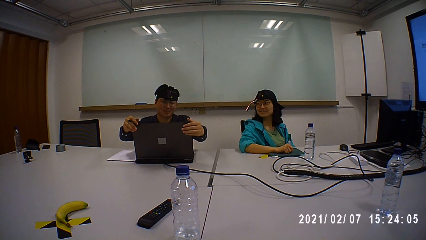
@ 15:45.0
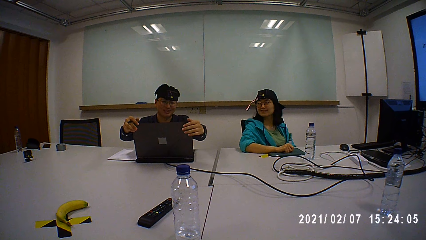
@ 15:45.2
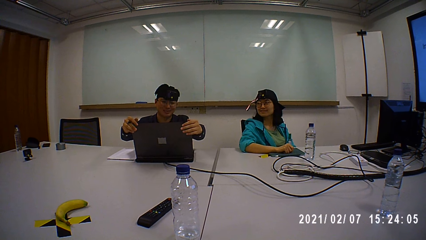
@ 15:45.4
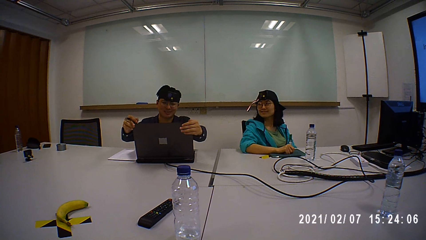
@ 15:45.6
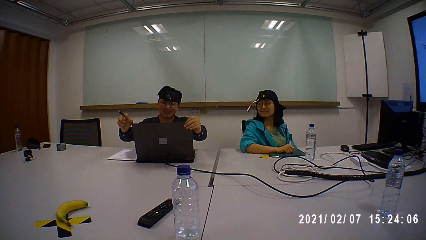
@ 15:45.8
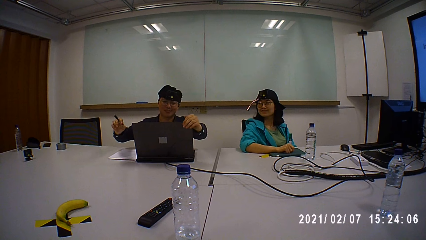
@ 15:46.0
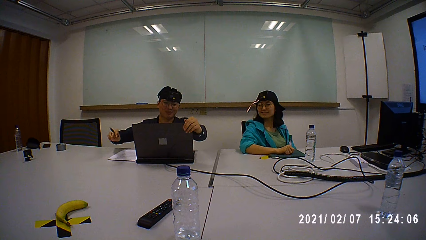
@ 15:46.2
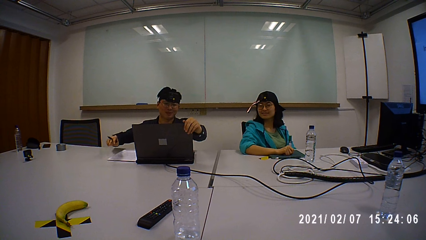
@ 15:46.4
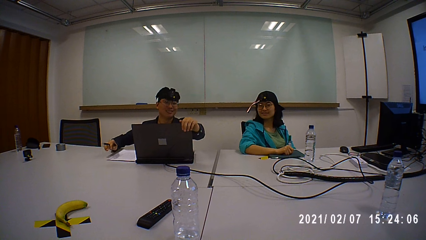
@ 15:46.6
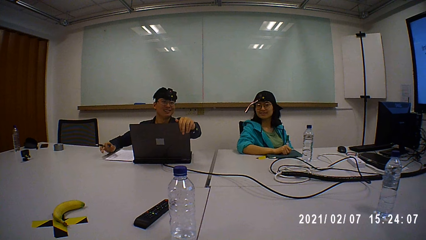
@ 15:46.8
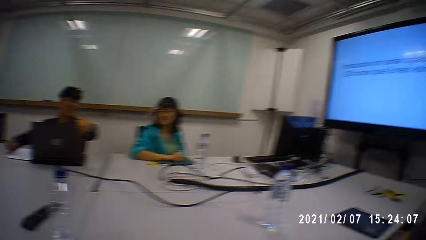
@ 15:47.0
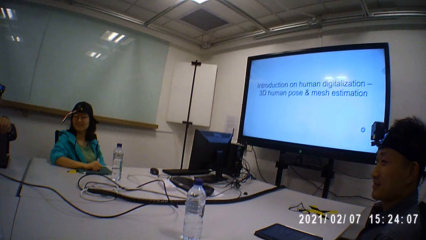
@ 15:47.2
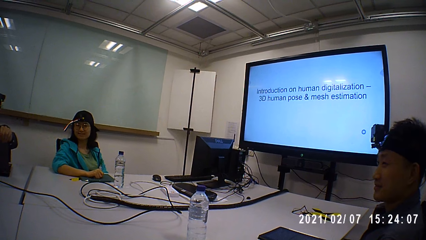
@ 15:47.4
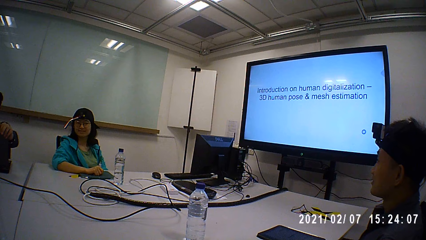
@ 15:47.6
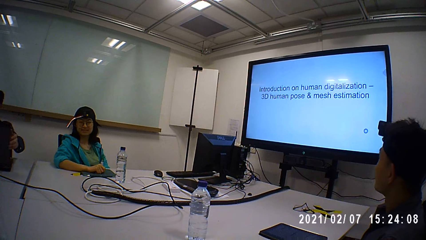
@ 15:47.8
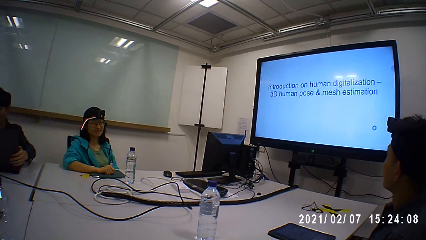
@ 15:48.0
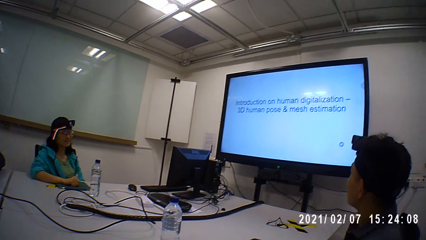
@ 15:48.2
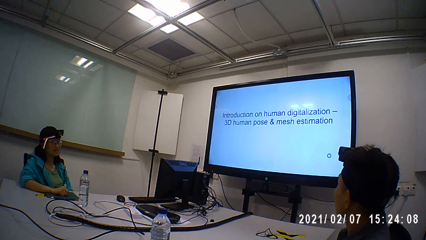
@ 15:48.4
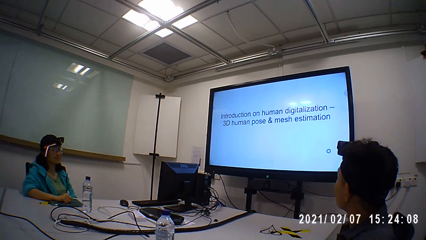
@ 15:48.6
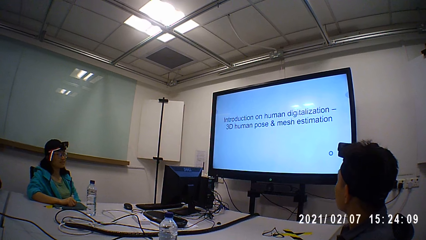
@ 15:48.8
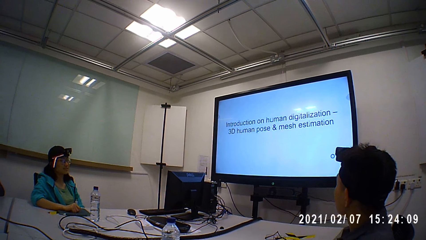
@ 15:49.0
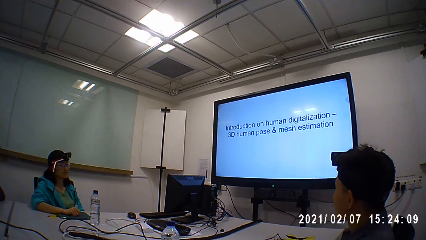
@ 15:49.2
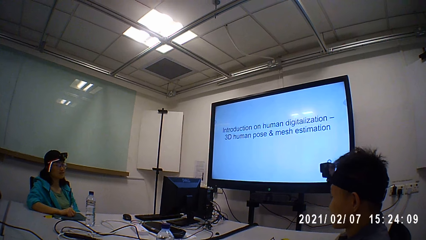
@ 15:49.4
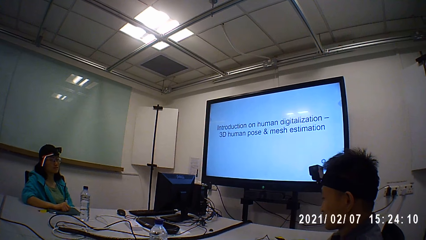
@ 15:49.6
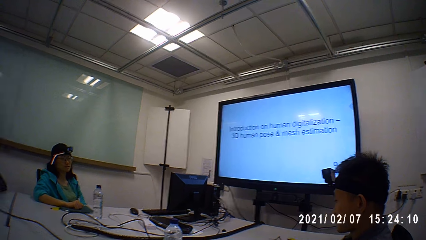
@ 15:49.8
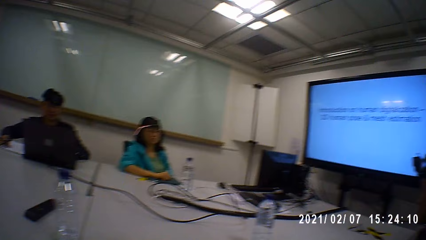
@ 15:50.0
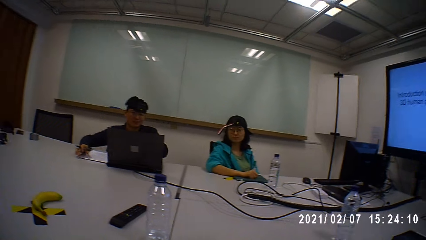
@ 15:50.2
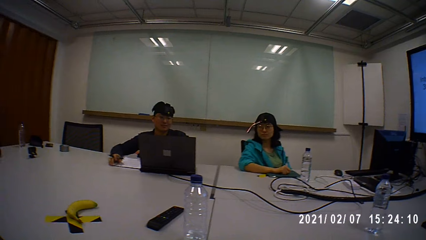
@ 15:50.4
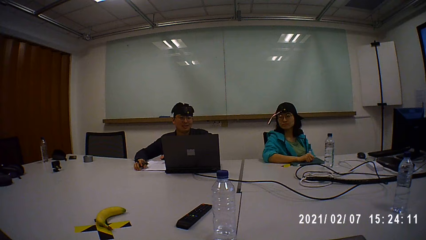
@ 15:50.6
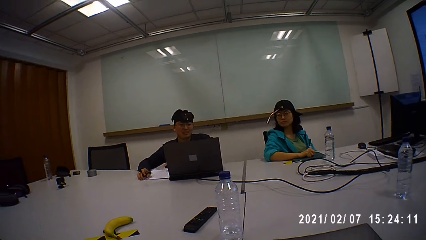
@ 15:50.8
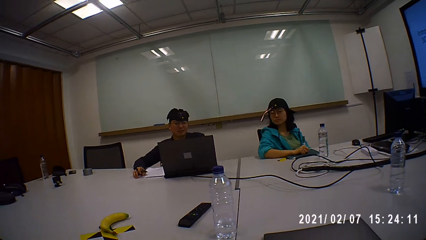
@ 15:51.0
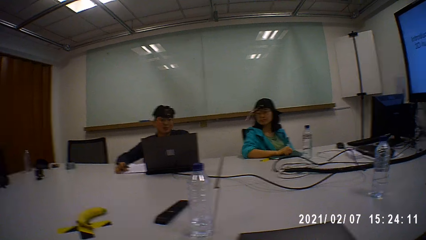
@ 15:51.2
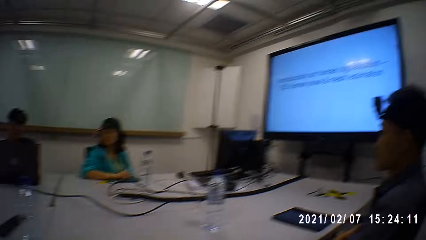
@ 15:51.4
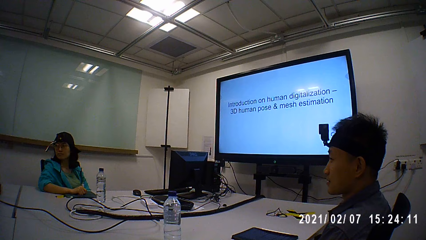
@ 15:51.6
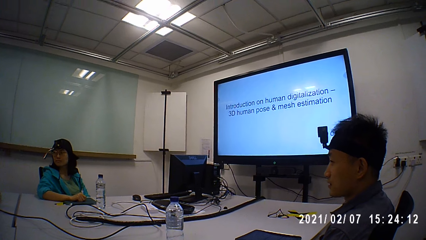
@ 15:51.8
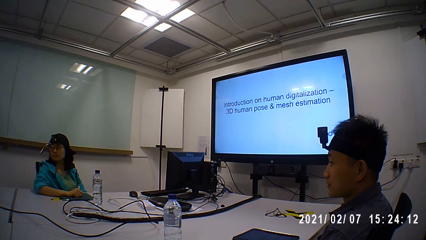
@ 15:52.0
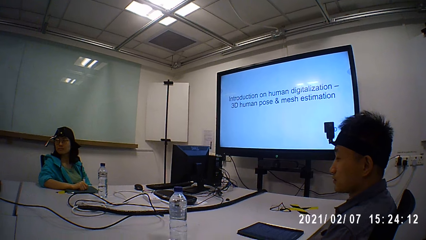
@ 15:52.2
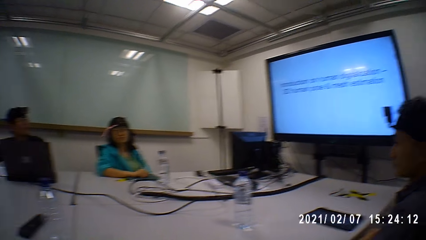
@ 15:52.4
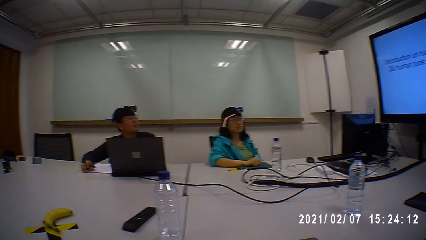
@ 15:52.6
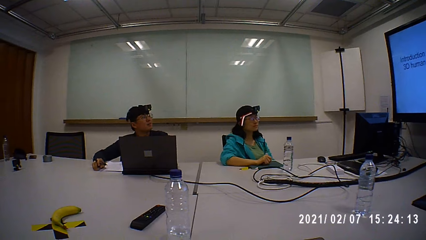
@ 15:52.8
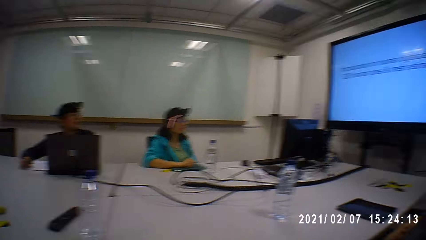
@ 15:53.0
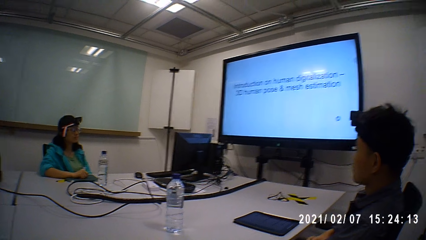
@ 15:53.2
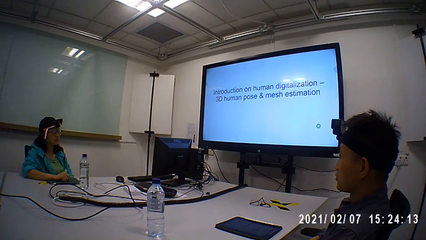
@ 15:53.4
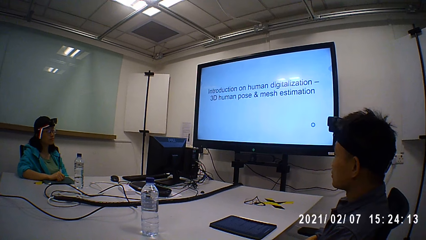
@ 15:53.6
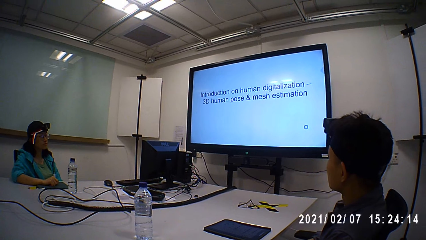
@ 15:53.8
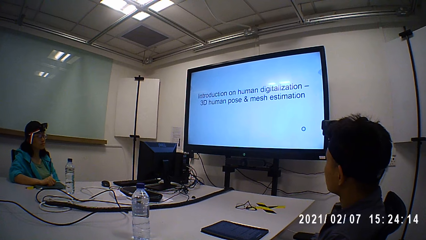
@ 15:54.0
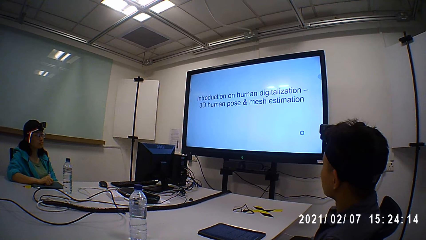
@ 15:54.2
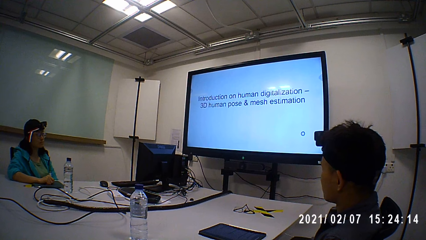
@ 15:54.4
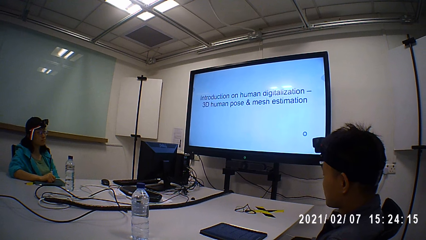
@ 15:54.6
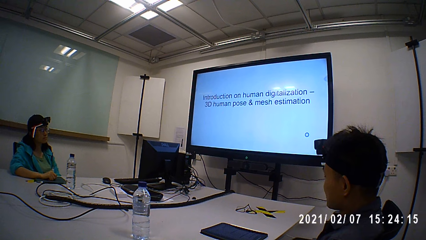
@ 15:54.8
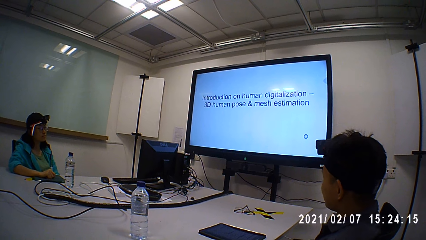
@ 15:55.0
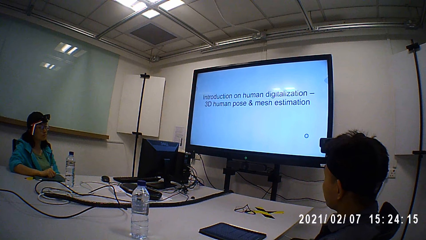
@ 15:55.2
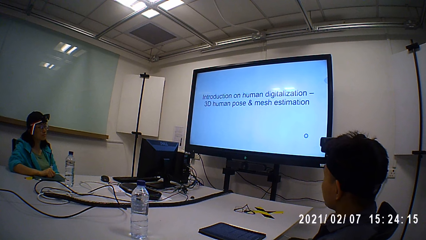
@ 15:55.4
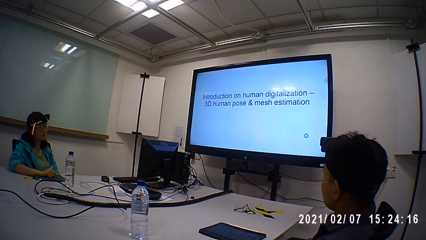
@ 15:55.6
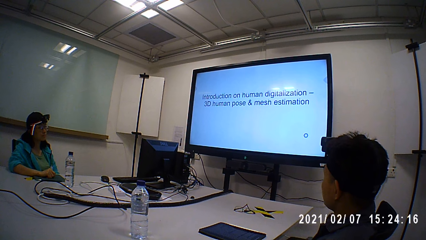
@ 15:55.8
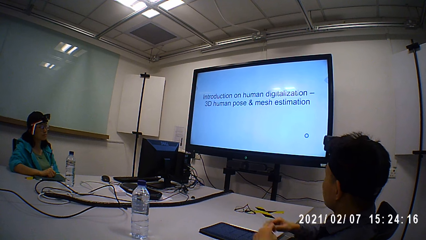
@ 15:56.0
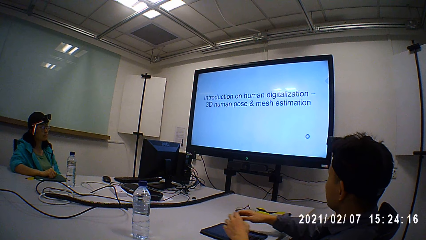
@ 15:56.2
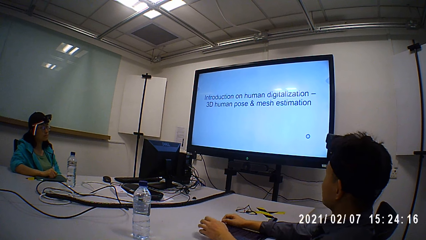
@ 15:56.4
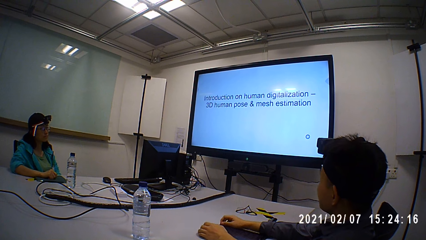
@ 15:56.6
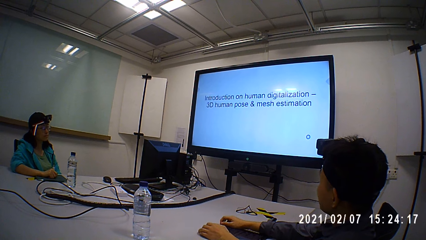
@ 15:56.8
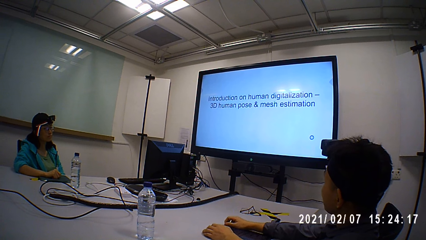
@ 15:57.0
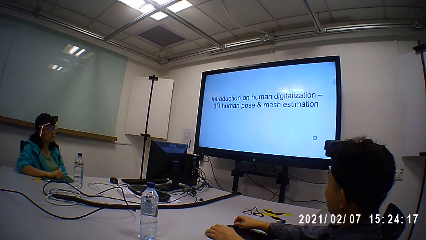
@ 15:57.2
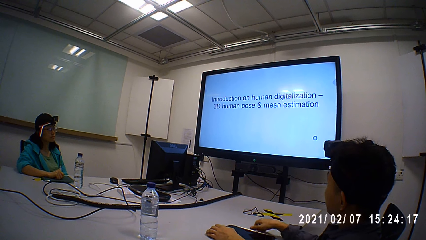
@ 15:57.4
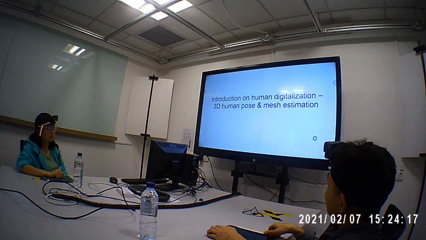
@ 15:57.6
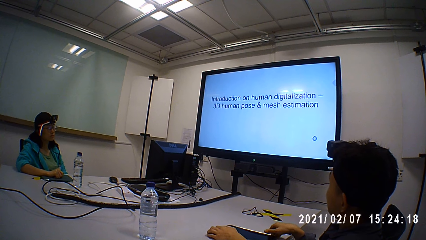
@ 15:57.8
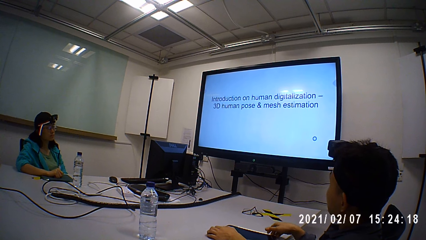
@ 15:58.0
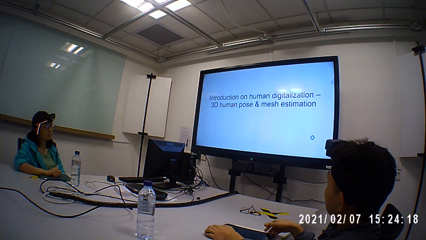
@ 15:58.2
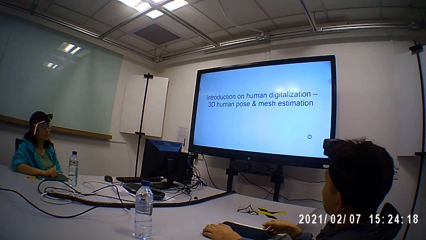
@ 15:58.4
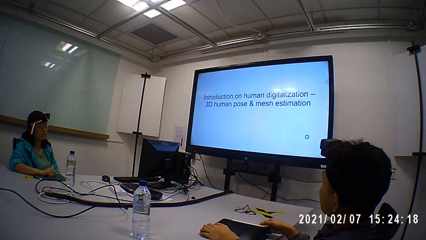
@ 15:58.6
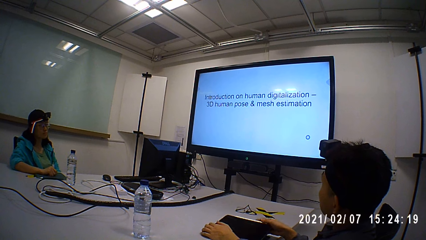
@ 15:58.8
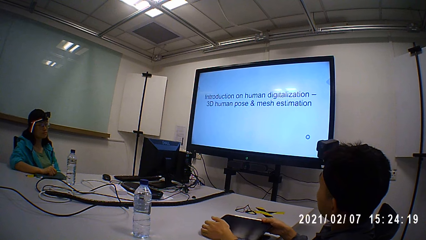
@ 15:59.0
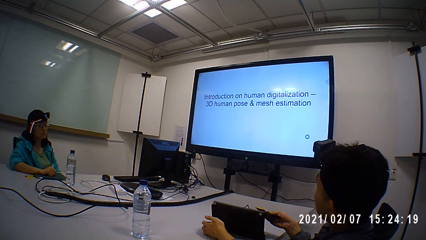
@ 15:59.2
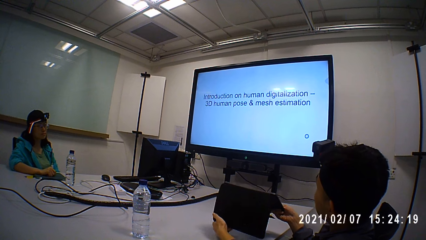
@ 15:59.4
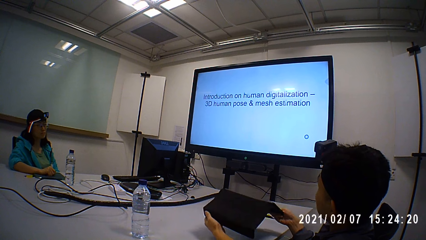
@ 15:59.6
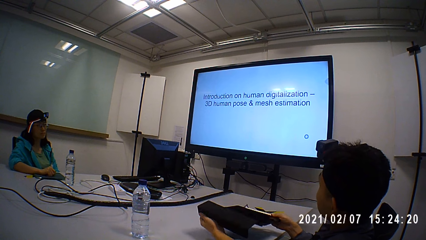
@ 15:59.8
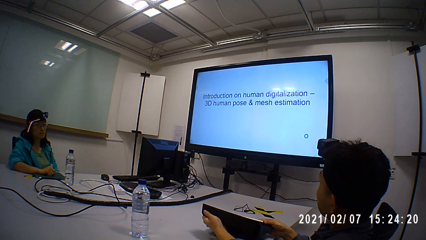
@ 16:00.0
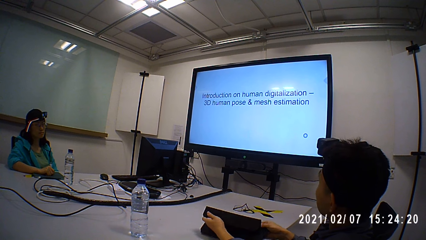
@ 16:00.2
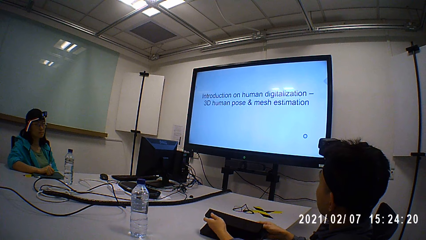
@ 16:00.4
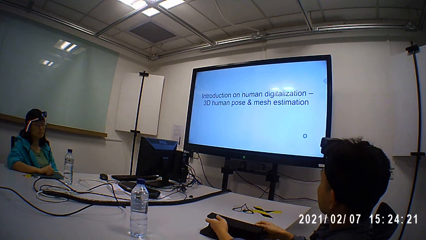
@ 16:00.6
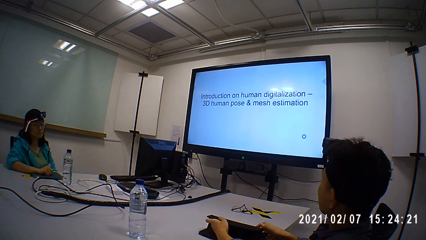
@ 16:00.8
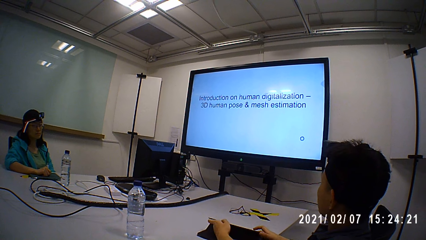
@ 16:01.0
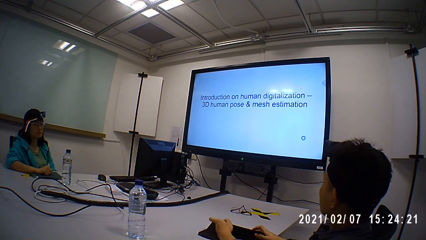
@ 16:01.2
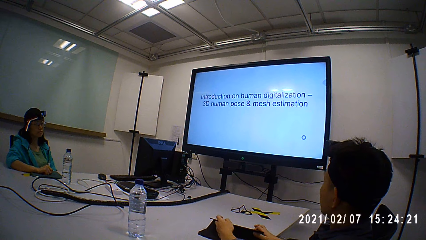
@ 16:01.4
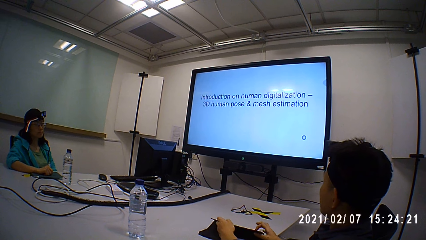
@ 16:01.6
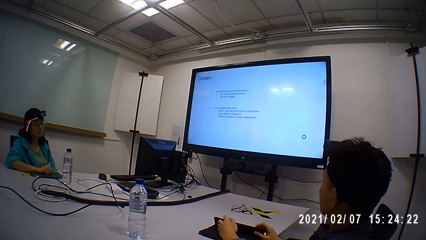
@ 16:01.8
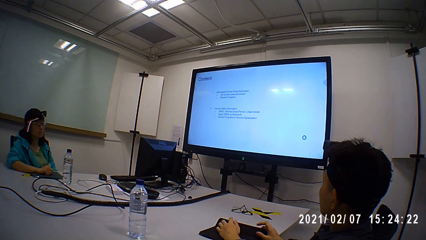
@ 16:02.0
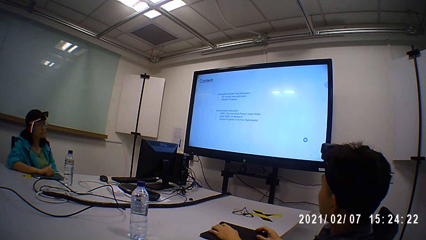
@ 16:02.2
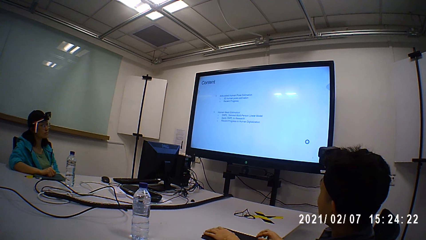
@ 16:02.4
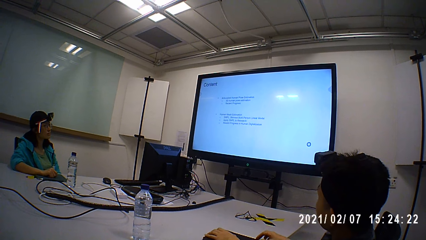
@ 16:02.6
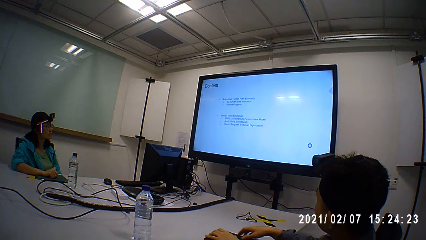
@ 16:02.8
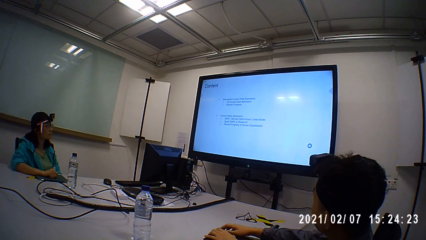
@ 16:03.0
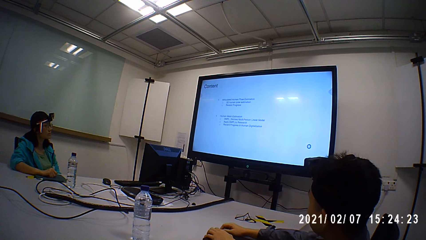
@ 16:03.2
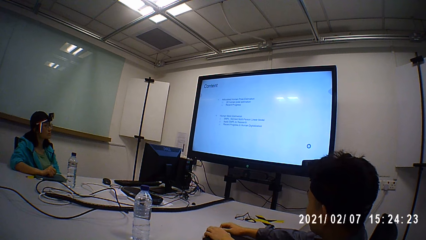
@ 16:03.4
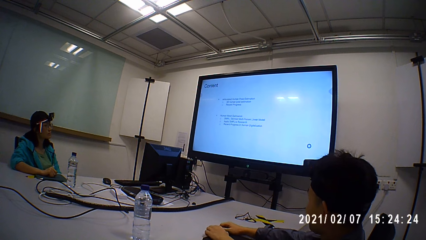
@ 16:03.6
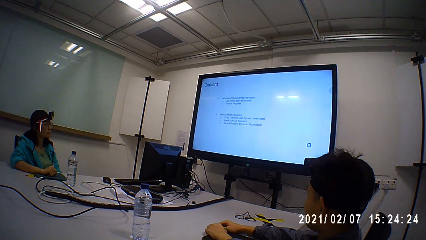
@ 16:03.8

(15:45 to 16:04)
A person talks to the camera wearer, another person, and a third person. The camera wearer converses. They look around. They look at the TV. The third person looks at the TV. The camera wearer closes the tablet cover.
